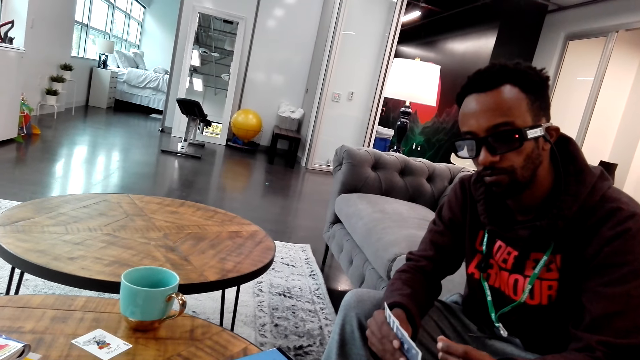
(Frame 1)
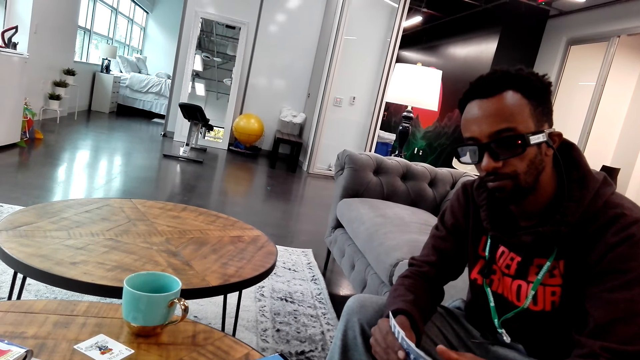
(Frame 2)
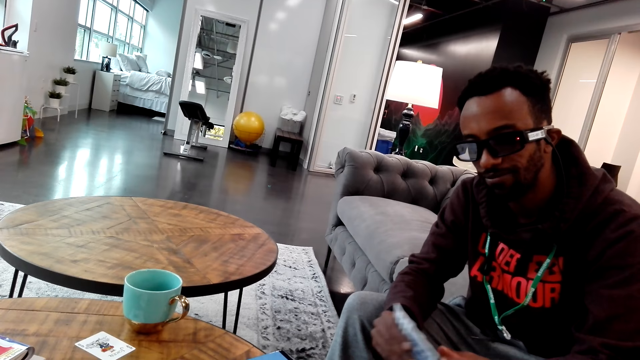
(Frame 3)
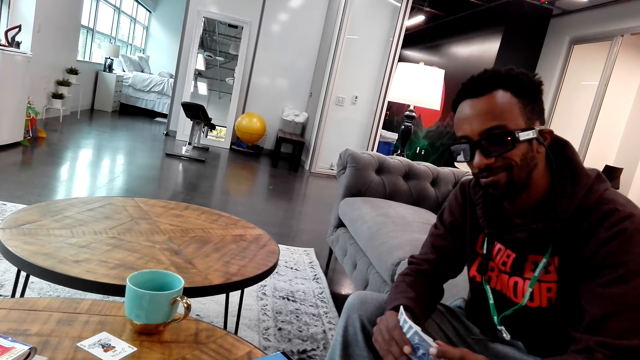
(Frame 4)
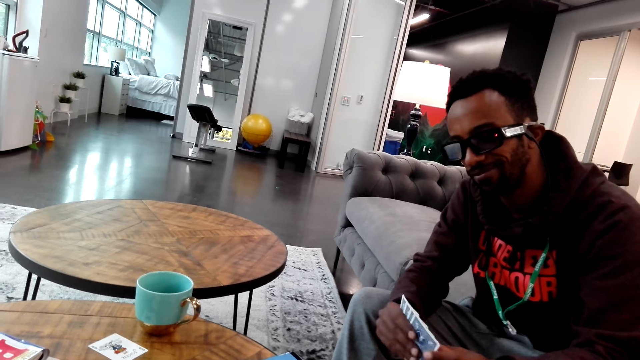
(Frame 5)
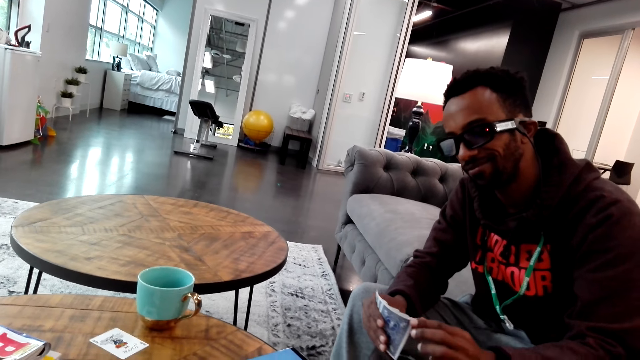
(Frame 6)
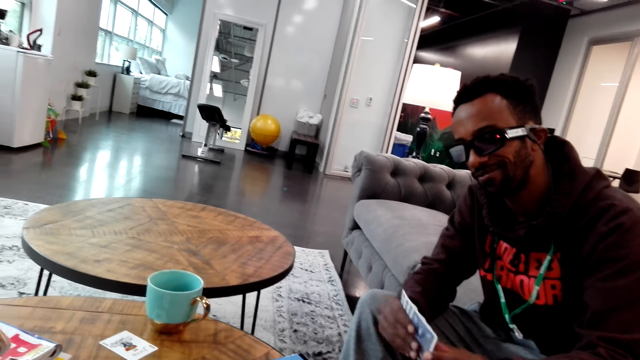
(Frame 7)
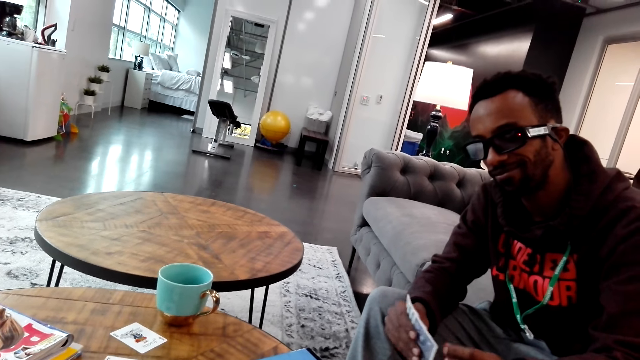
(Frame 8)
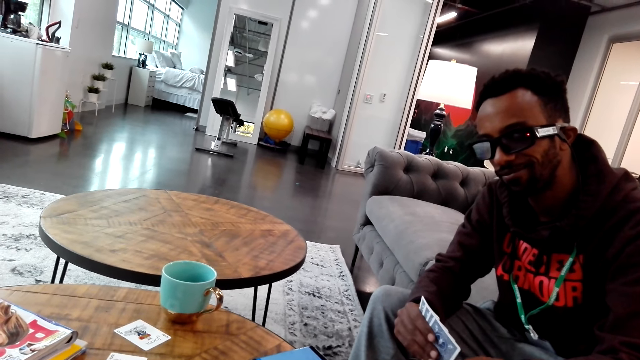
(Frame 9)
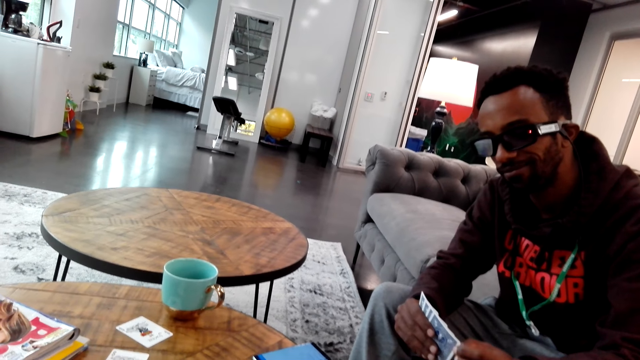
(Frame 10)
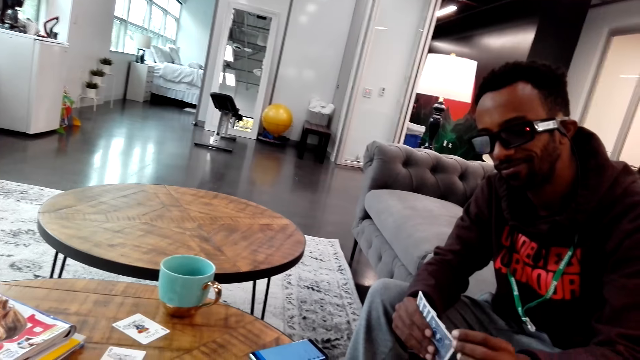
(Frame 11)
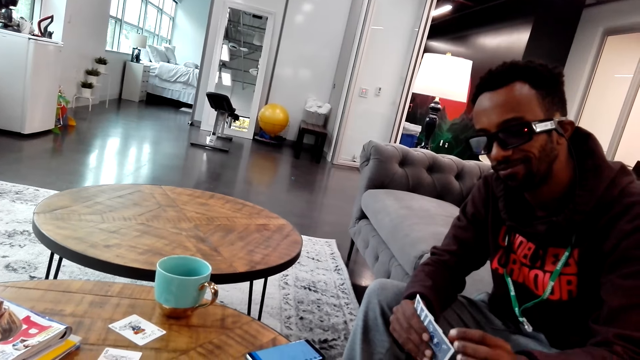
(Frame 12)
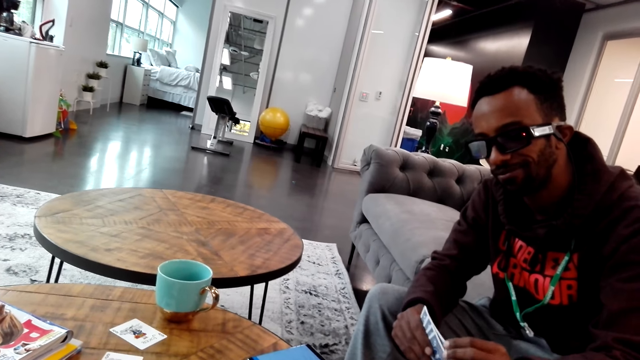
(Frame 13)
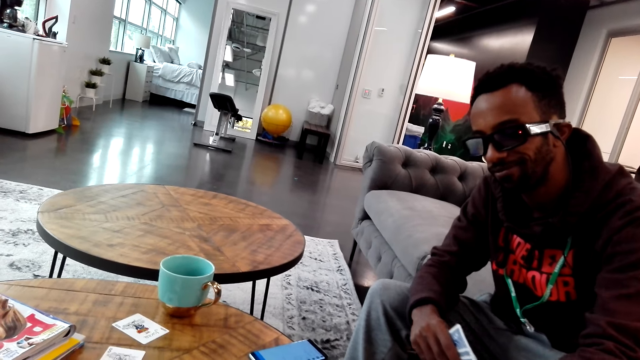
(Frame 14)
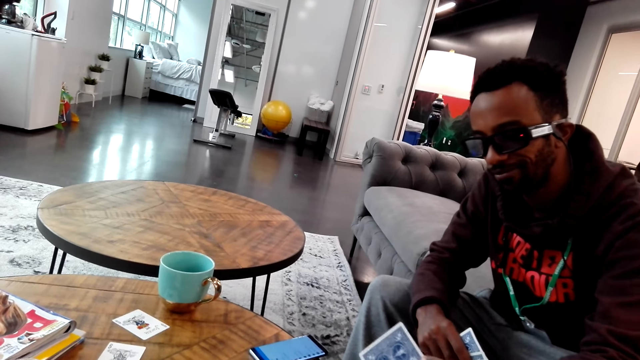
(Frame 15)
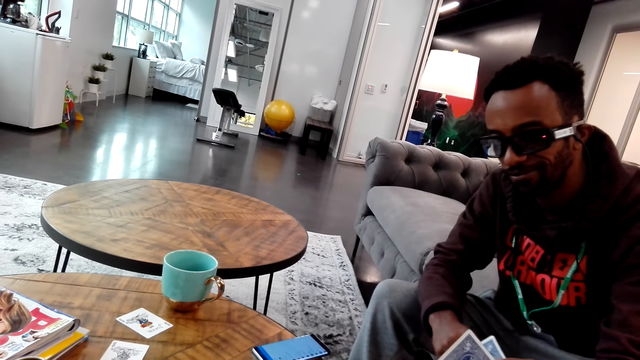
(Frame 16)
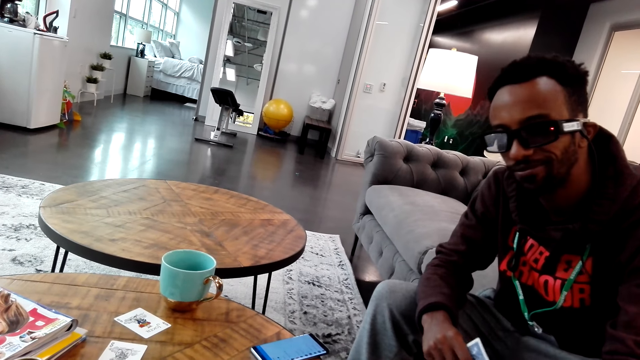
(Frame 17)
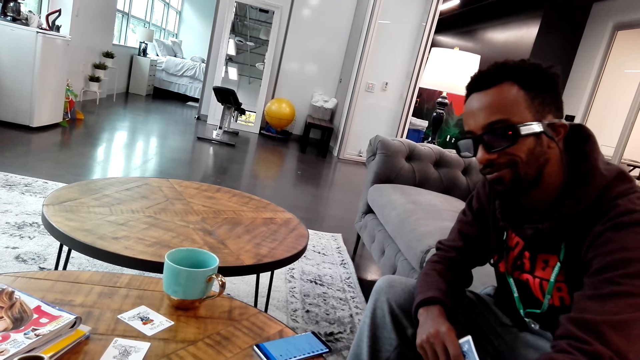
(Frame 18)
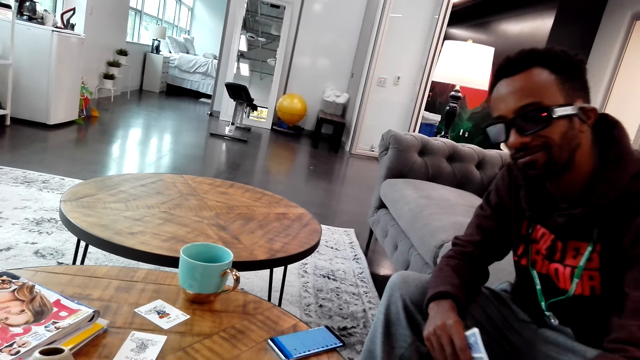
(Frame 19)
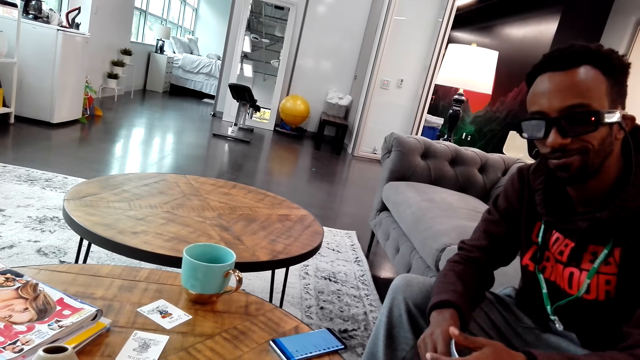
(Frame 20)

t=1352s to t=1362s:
A man moves a card on the hands. The man plays cards with the camera wearer and places the card on the table.

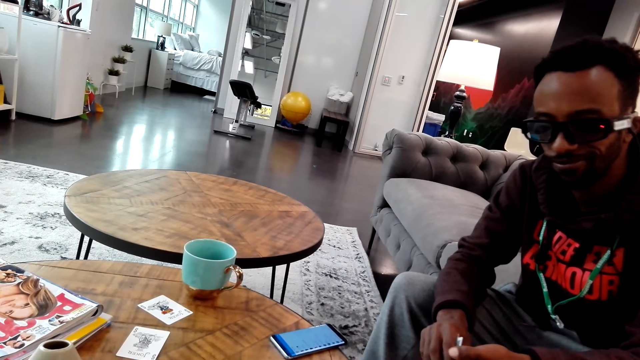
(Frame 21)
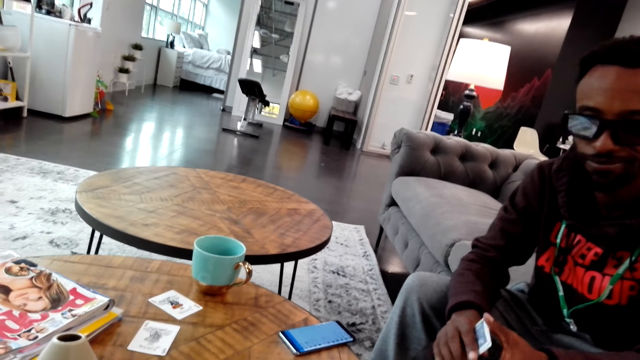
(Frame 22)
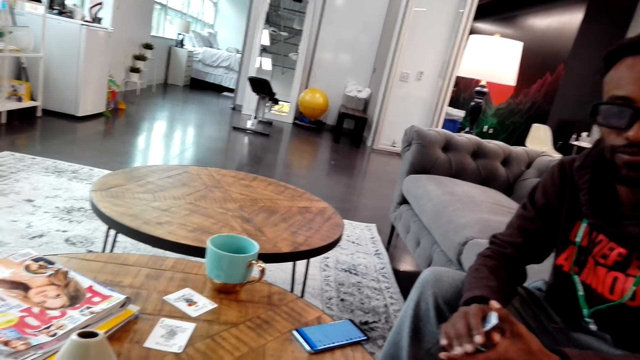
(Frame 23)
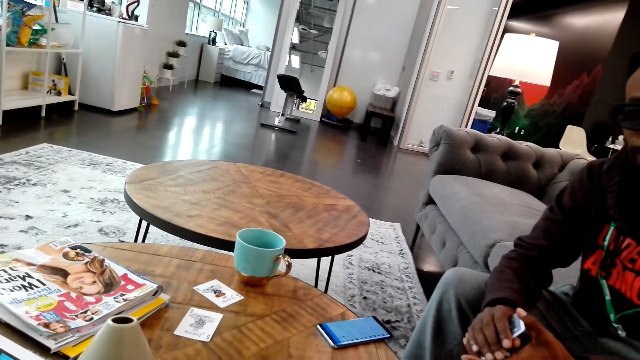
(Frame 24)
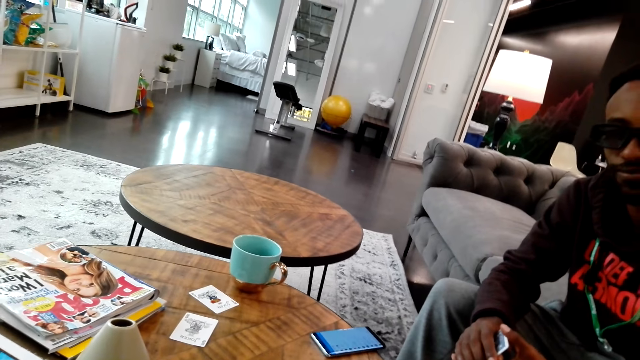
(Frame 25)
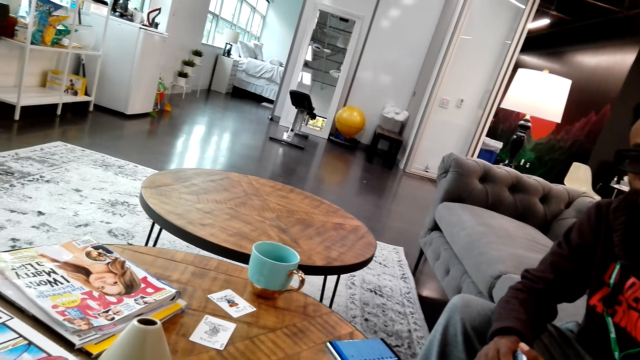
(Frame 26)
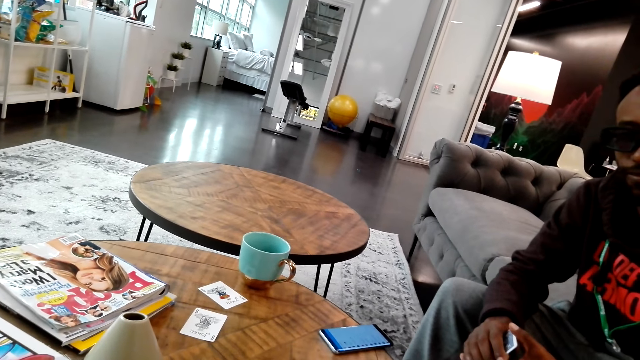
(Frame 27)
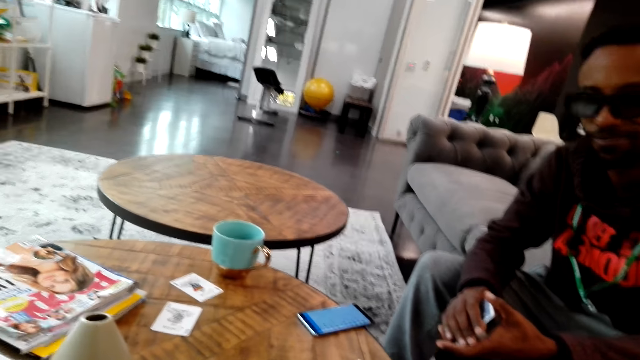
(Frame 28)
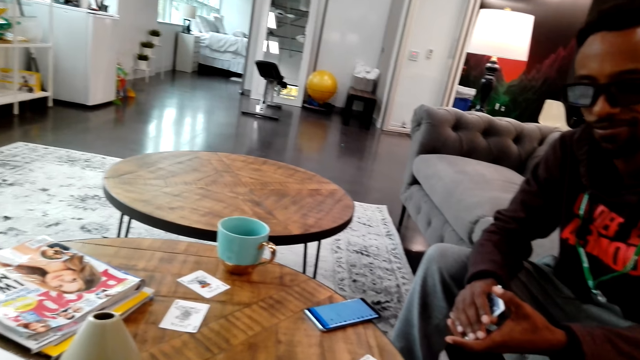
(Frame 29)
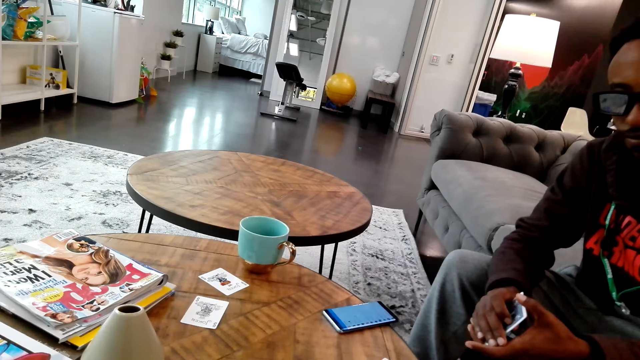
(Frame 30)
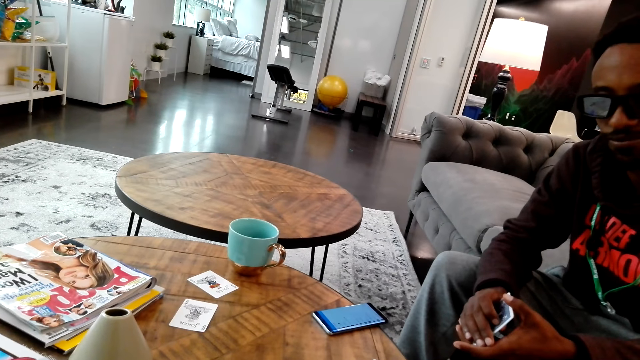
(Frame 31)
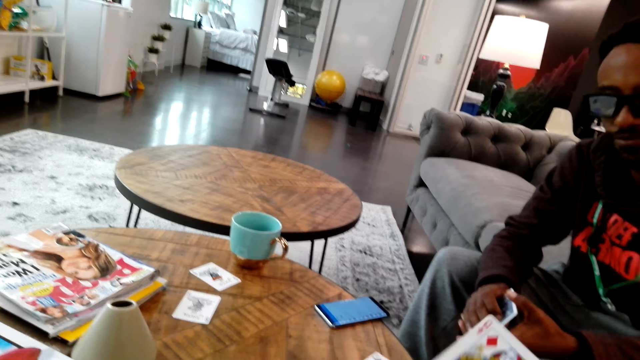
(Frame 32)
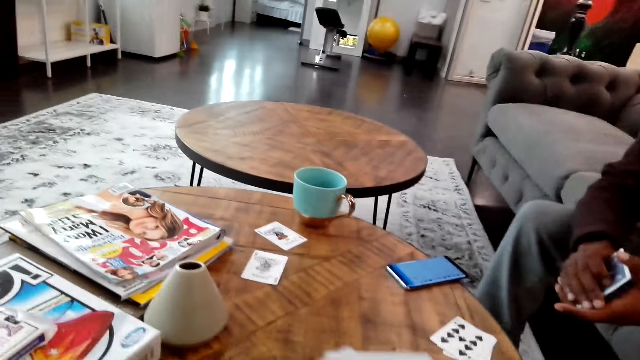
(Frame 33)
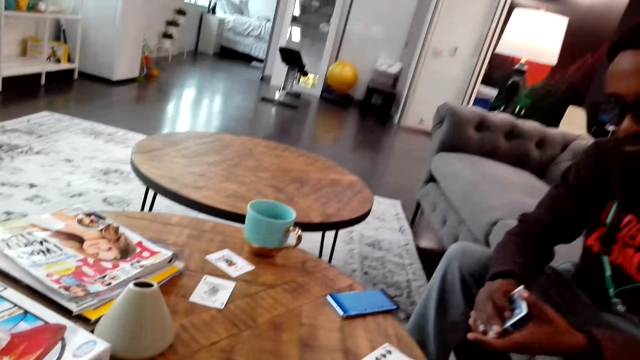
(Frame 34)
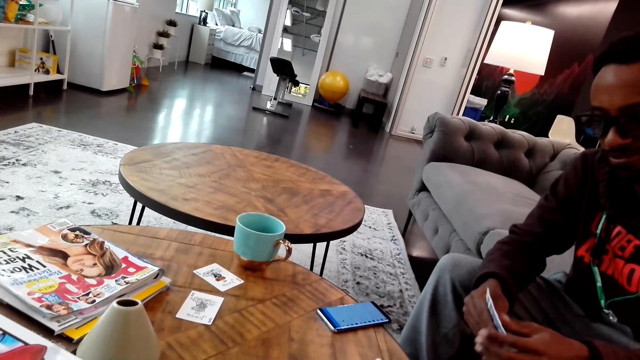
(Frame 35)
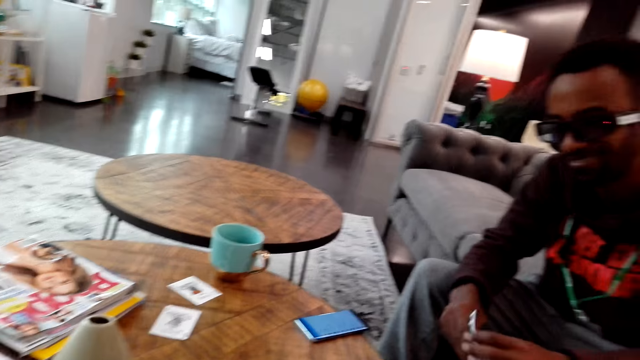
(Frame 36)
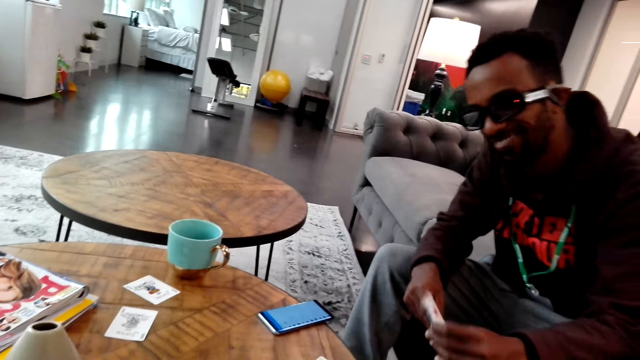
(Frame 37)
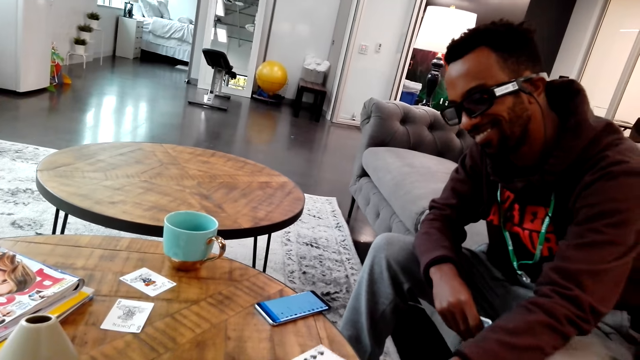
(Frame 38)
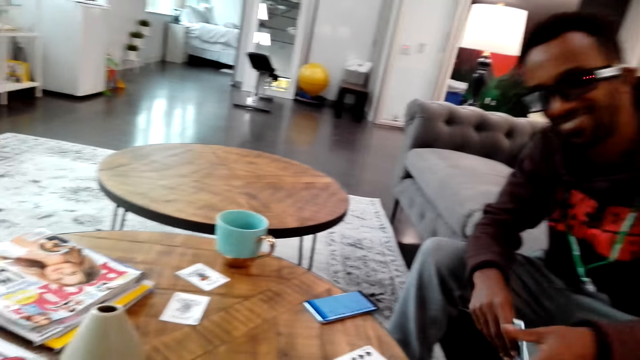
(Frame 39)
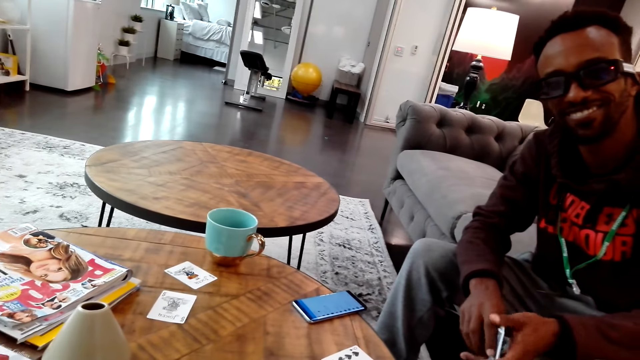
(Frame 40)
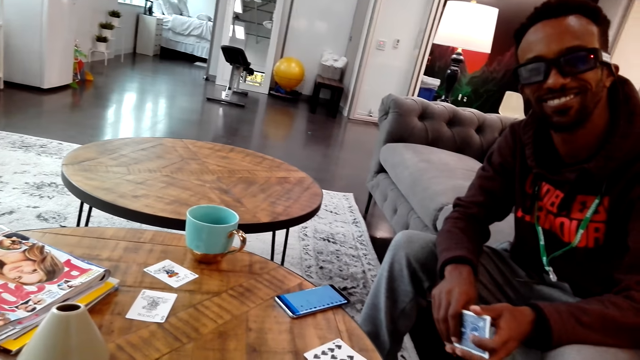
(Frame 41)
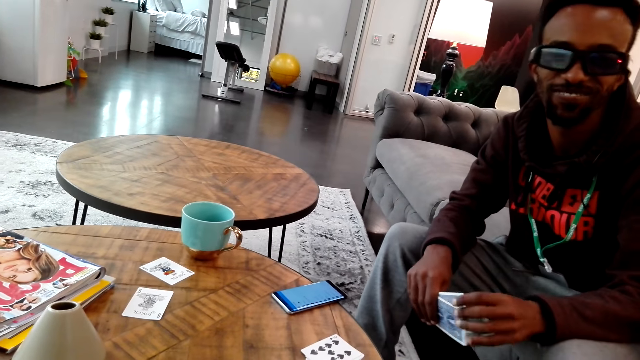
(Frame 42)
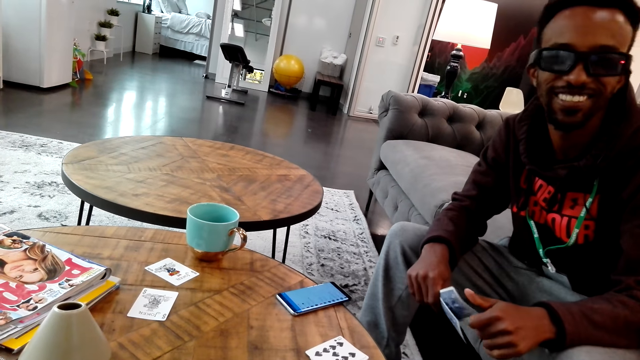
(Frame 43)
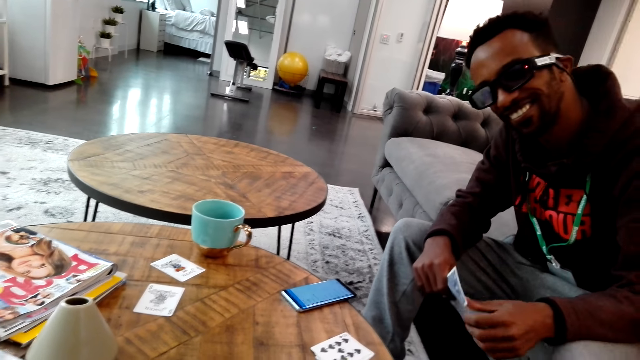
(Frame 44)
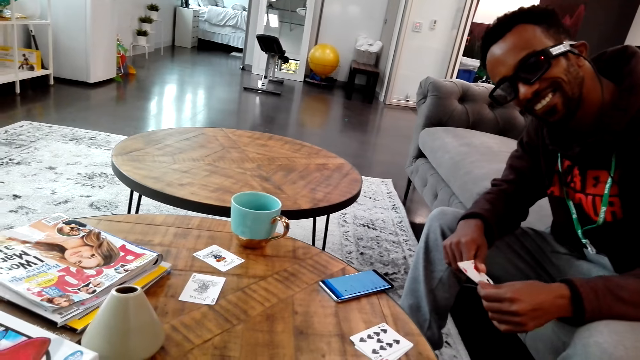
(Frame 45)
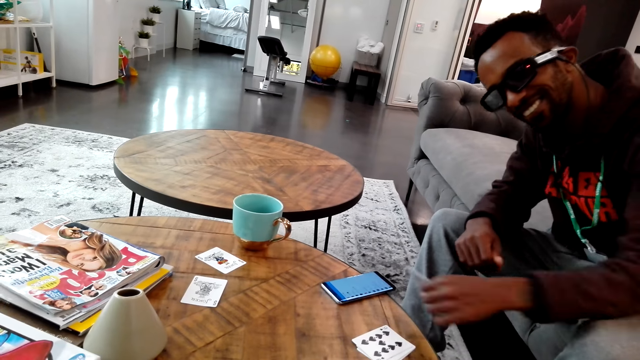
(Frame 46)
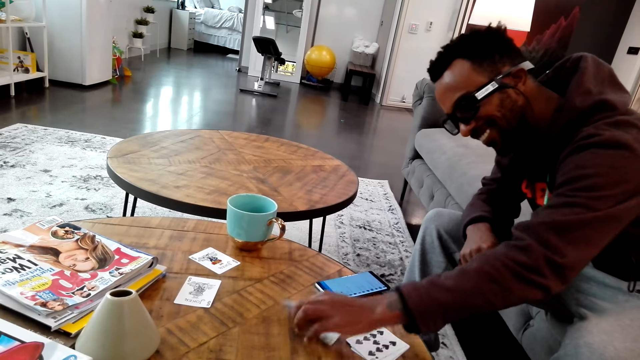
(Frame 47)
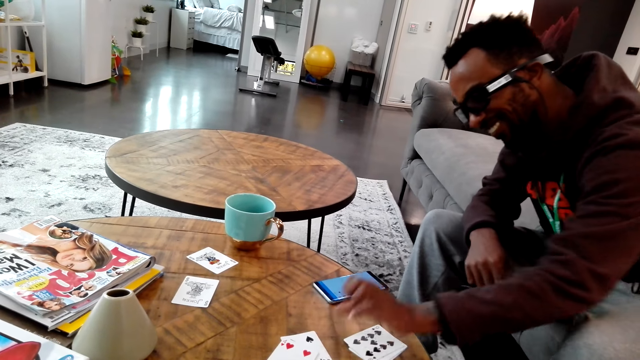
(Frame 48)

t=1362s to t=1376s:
A man holds a card on the table. The camera wearer does something. They do something again. They adjust the cards. The man plays the game card. The man picks the card from the camera wearer. The man talks to the camera wearer. The man puts the game cards on the table.
